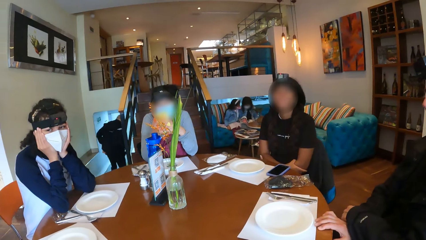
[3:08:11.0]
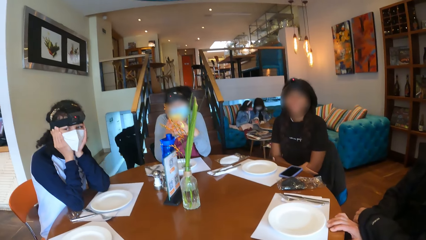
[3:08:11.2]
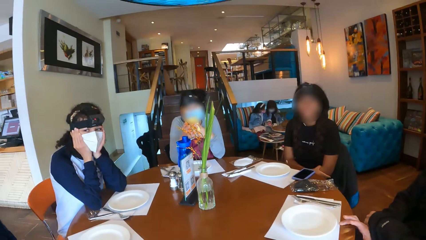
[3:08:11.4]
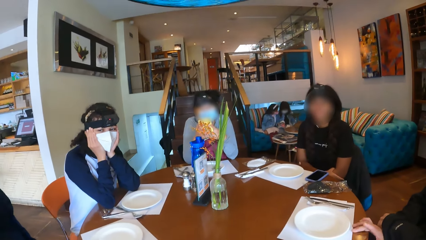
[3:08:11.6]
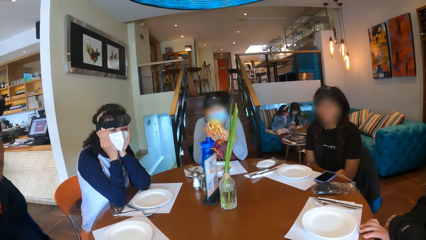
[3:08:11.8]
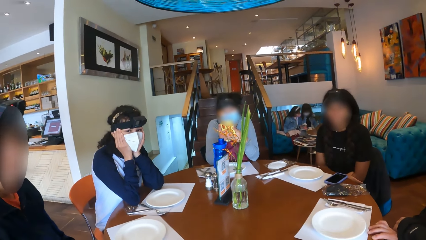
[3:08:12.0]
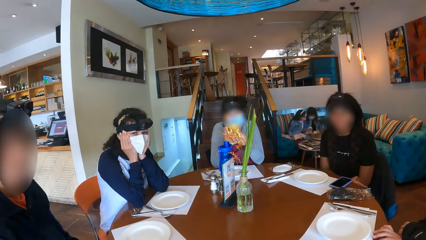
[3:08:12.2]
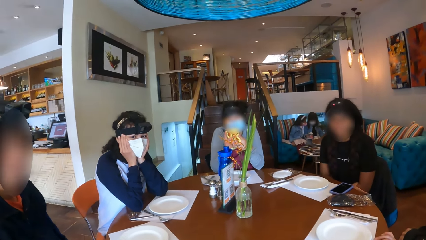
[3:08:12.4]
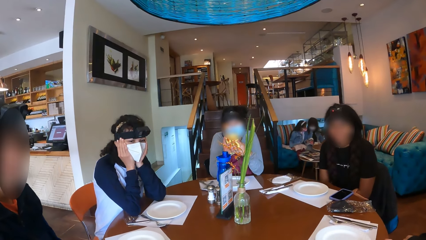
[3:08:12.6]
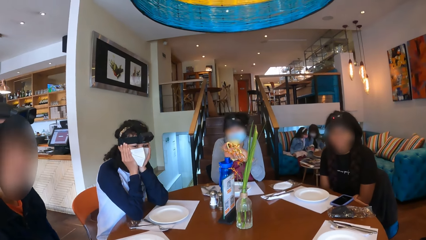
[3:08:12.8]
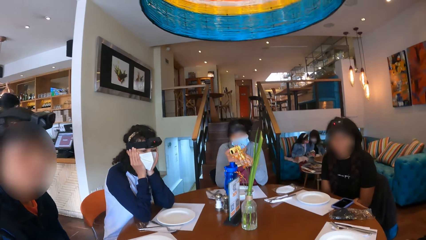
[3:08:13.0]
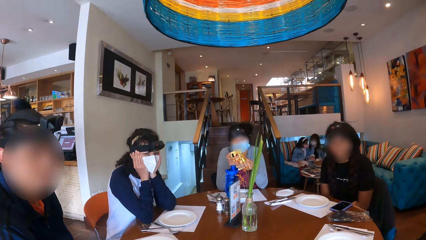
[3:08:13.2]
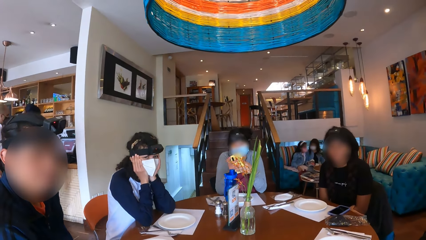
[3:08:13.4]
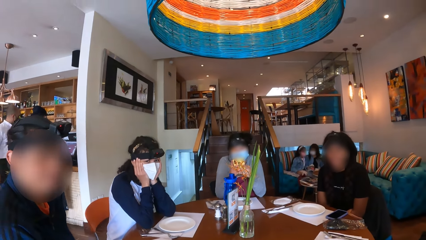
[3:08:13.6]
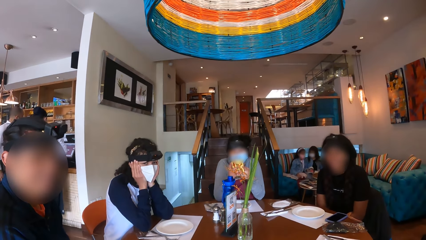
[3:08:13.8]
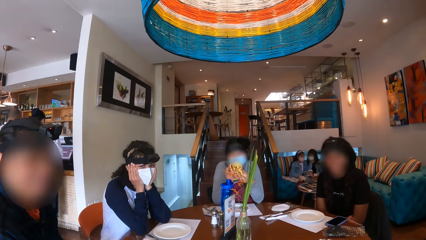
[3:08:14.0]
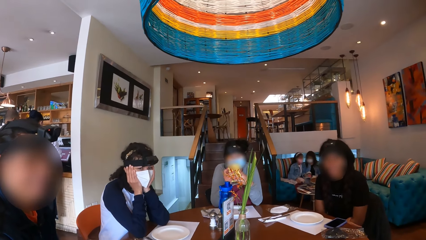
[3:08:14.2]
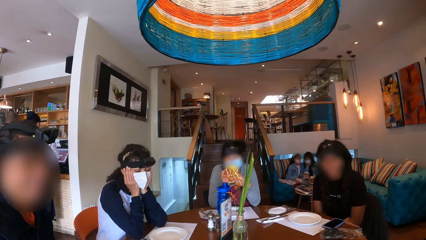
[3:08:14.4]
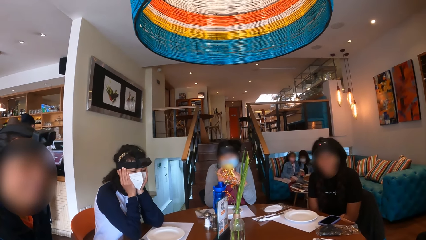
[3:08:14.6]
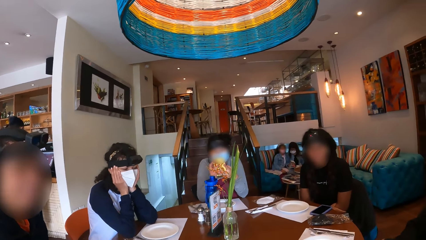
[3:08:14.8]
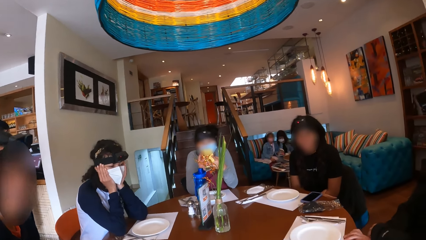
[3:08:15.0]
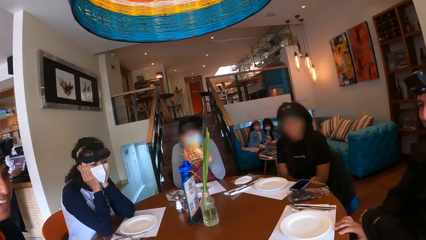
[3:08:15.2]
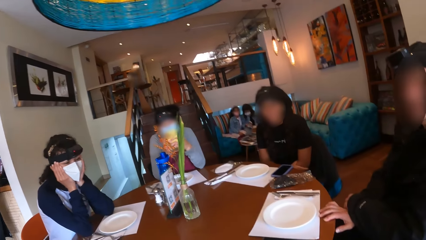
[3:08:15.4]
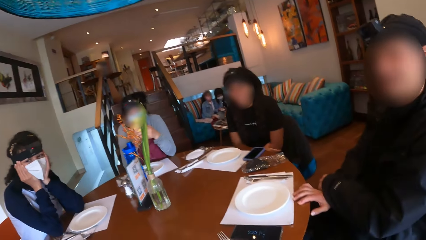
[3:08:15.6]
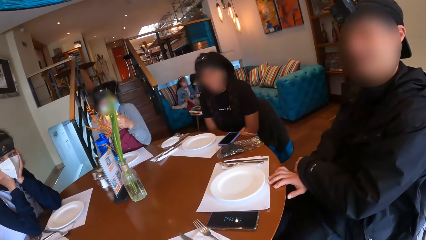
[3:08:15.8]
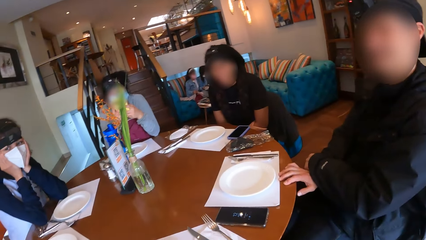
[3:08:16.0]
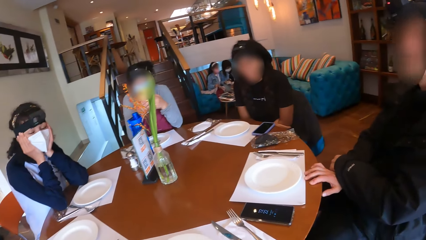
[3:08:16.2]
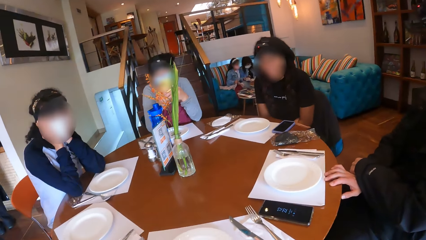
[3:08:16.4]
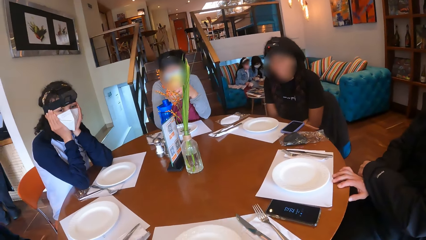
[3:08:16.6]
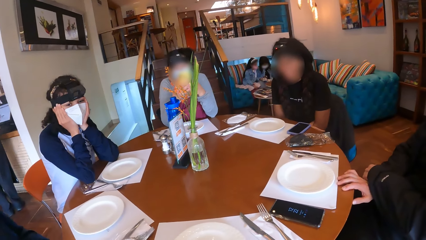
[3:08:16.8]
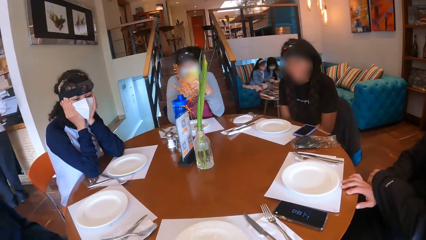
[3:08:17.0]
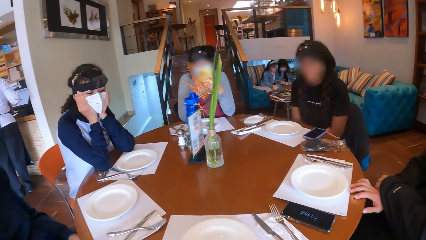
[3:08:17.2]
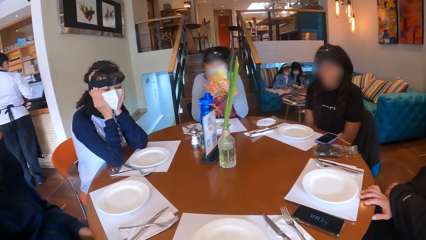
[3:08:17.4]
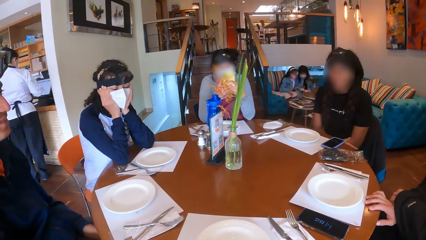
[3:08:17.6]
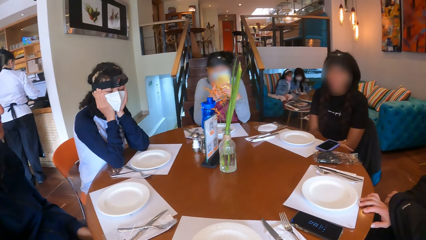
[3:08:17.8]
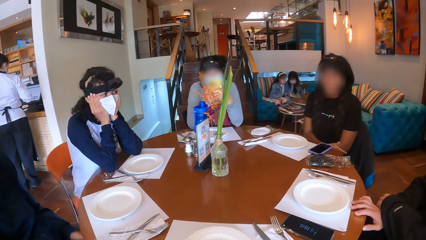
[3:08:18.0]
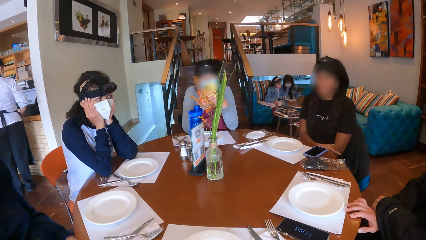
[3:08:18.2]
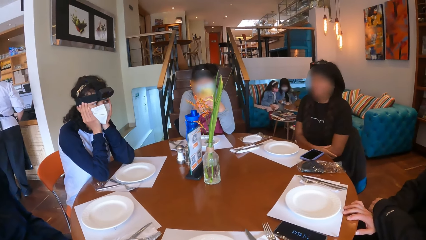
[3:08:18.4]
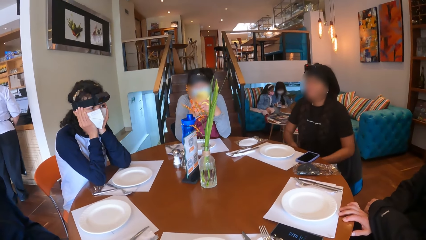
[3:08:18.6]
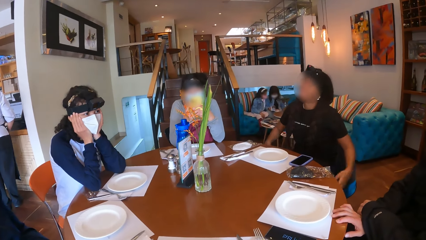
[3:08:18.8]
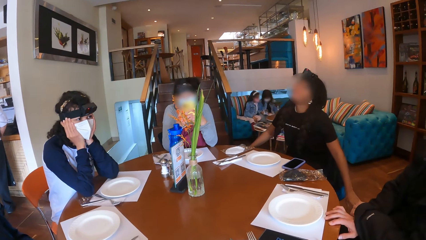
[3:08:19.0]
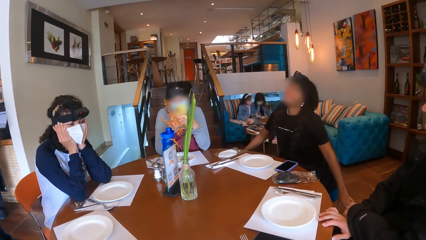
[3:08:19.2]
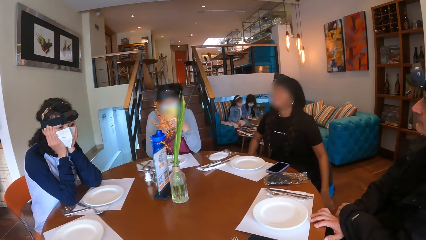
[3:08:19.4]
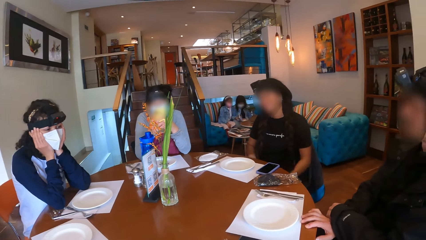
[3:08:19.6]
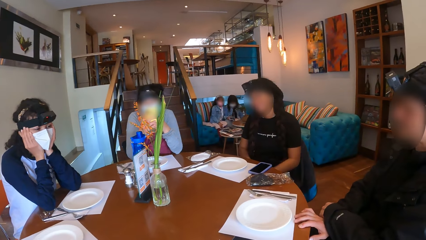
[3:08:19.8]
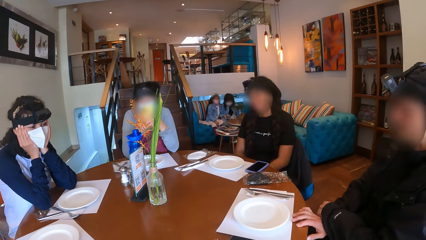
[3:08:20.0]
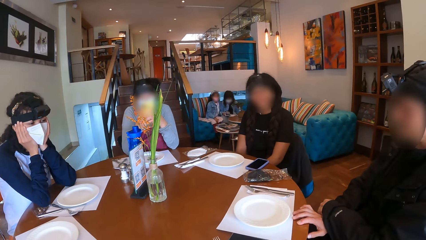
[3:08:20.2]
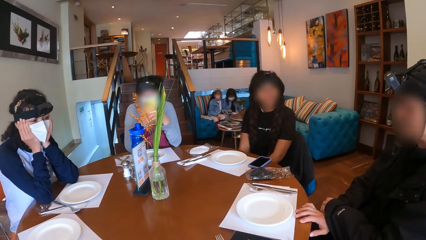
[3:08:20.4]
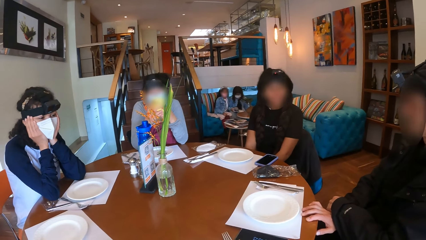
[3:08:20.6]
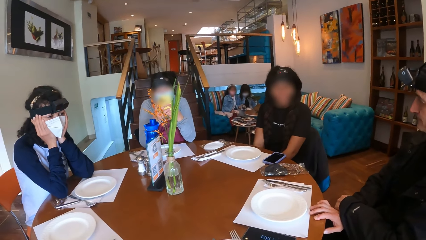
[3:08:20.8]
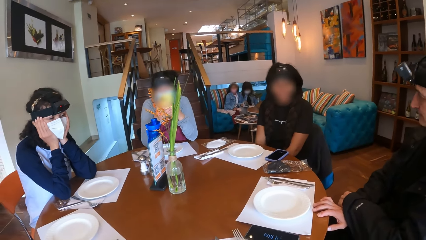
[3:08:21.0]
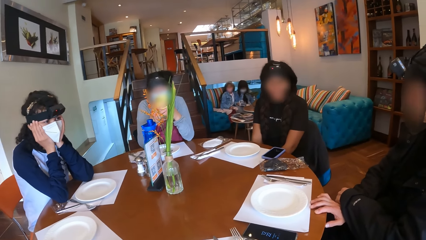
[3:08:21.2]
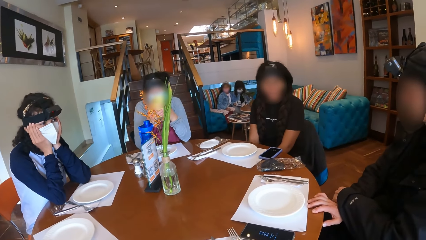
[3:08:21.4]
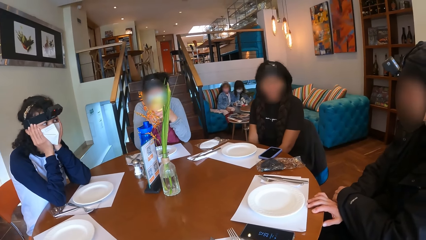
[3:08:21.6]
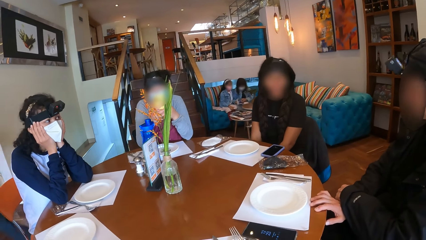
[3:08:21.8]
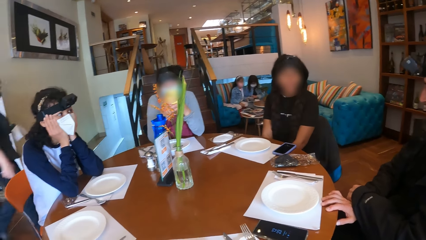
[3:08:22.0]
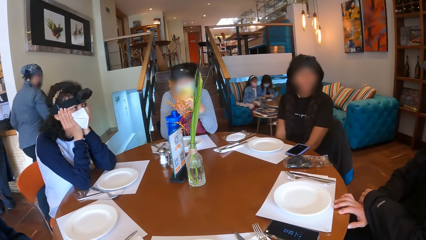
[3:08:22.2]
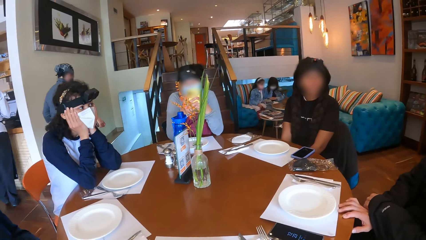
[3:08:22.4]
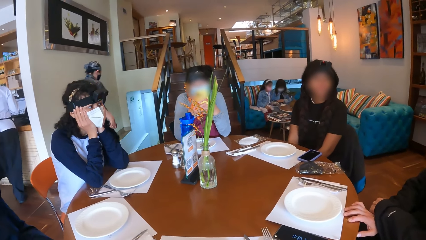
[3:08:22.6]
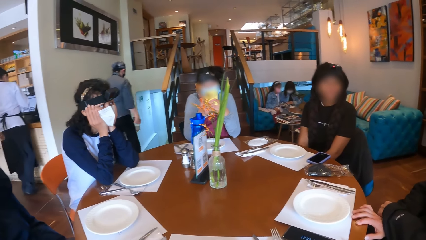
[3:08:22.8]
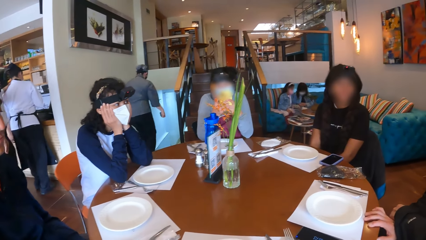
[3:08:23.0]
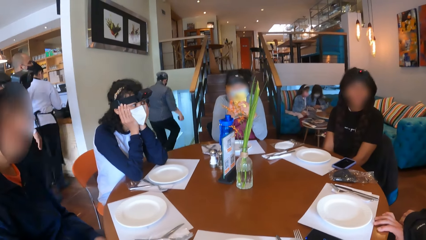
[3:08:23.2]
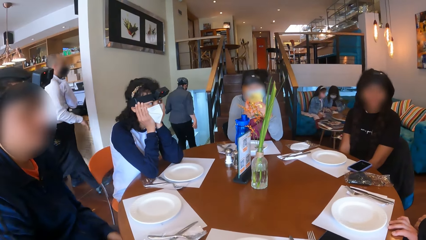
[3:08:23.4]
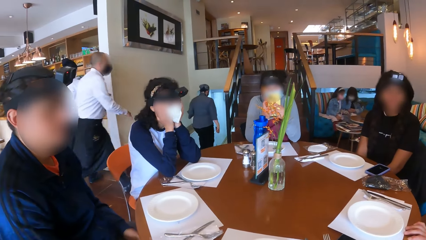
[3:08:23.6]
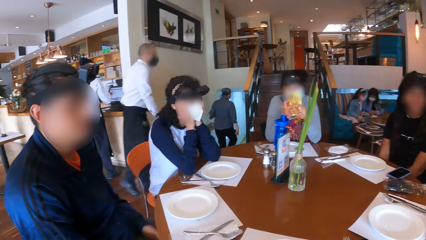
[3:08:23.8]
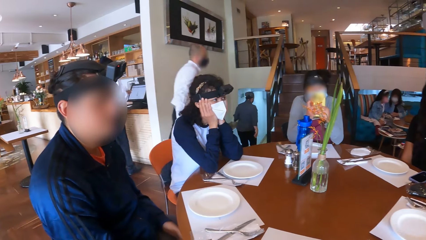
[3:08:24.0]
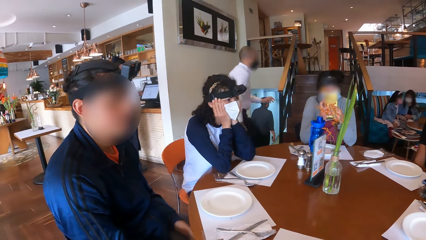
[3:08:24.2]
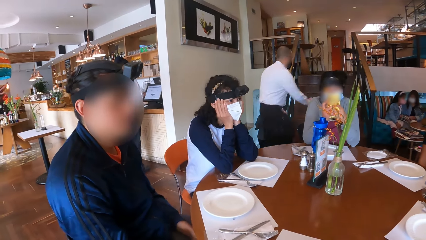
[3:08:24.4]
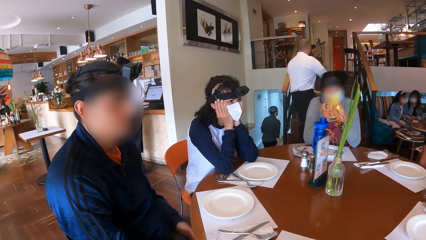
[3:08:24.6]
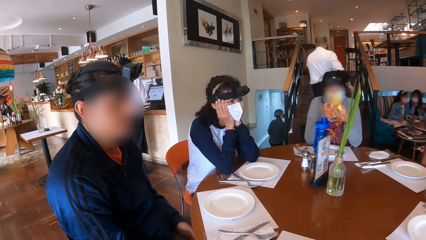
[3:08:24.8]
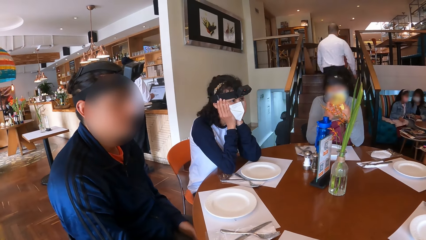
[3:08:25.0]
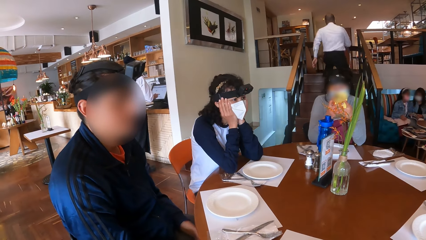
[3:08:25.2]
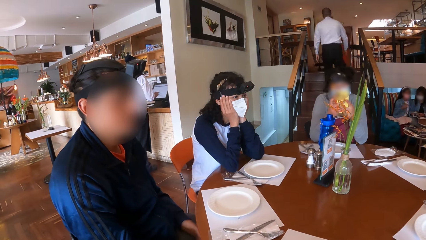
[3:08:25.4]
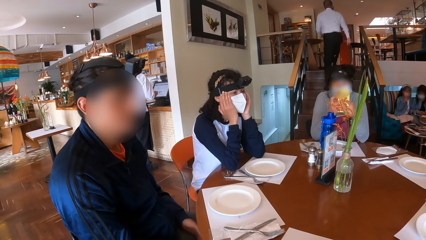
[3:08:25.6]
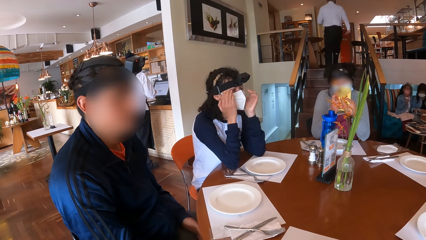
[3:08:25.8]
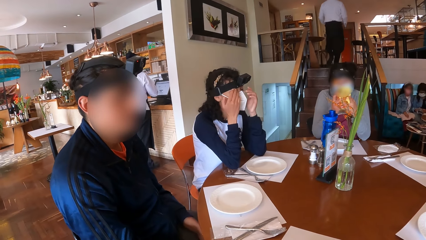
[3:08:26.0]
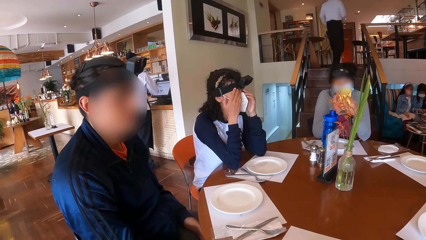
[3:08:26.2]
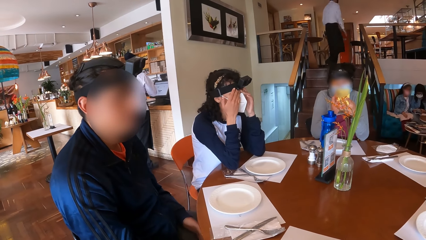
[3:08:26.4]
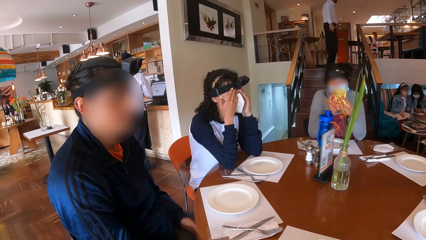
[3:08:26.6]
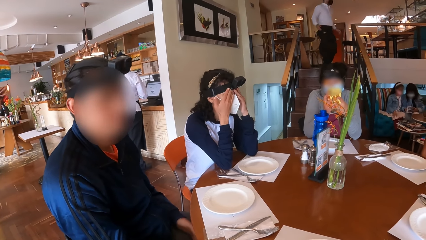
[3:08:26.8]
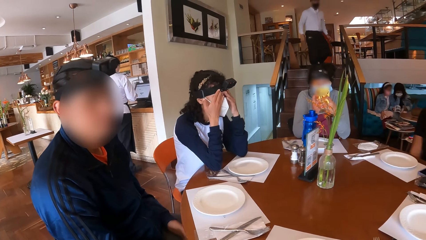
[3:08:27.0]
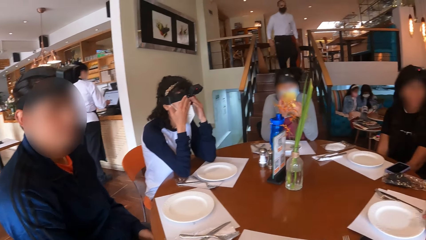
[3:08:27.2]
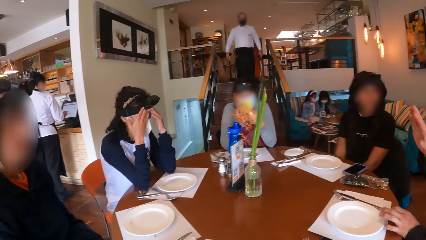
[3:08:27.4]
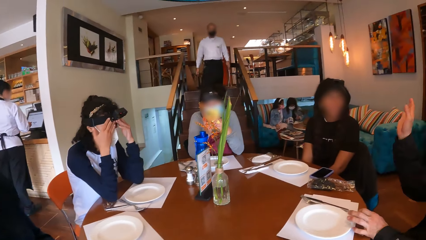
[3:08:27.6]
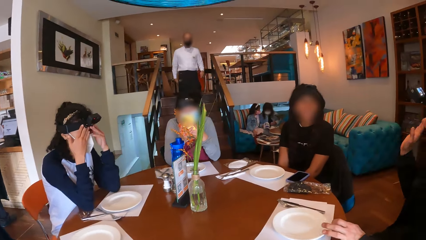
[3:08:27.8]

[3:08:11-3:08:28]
The camera wearer looks around.
